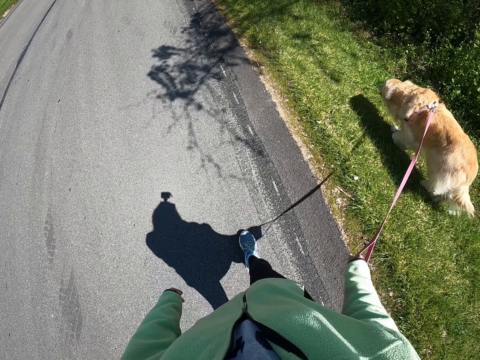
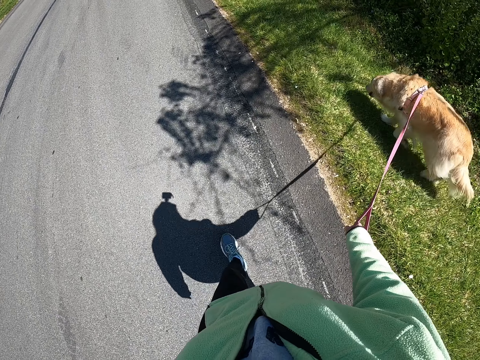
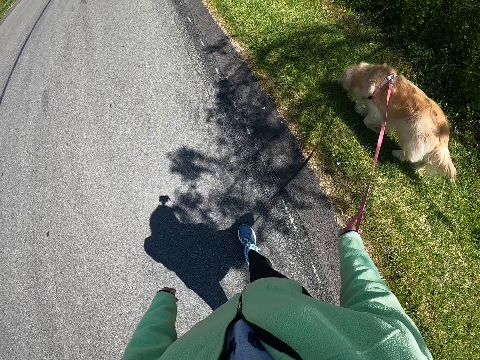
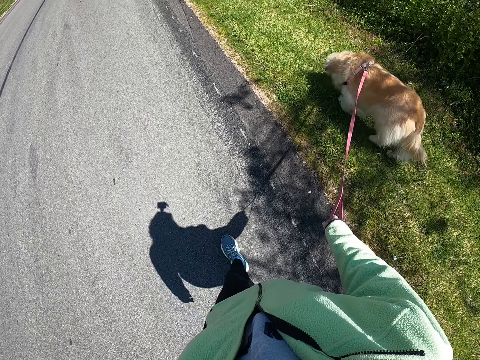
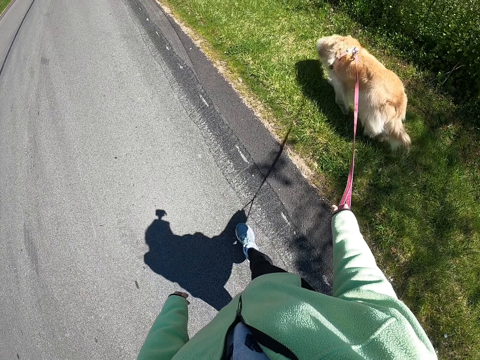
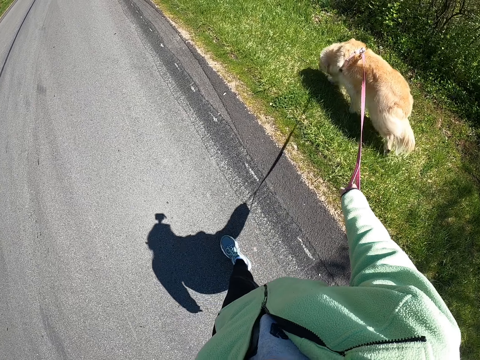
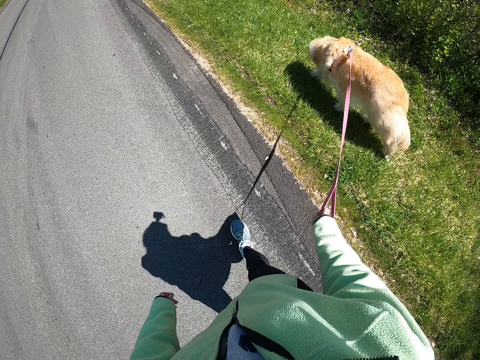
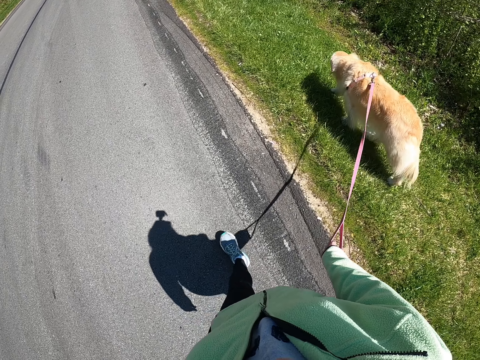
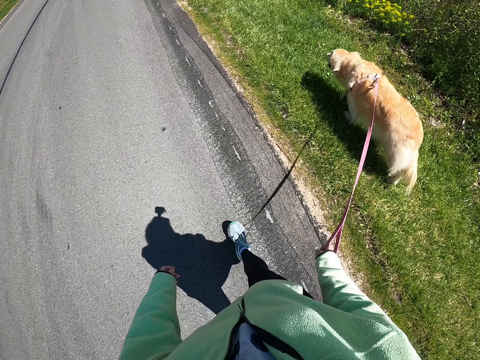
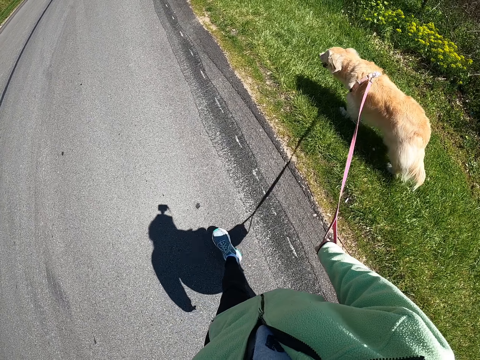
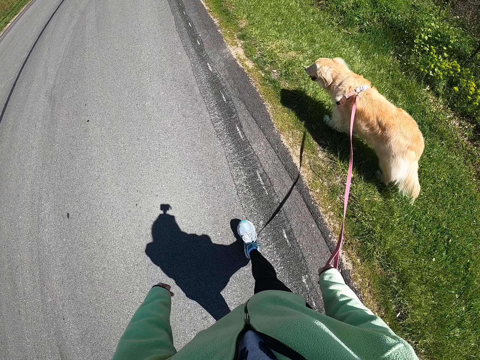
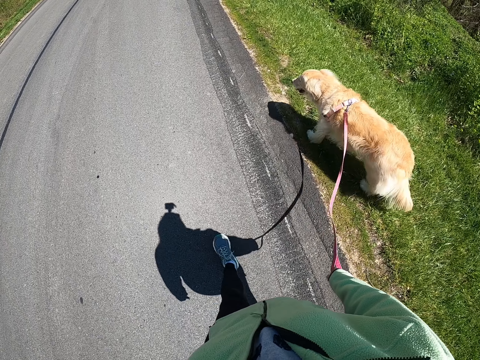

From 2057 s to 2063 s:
The camera wearer walks the dog along the road.

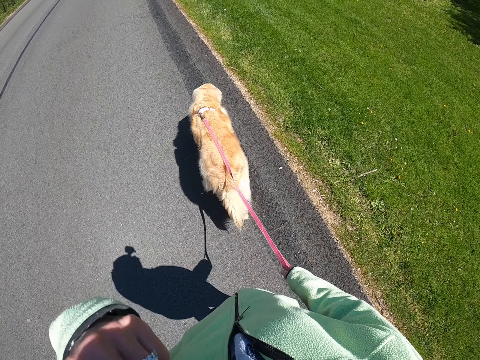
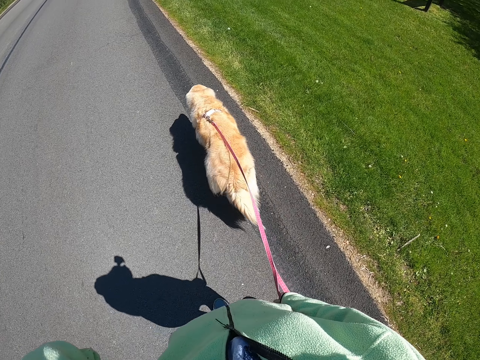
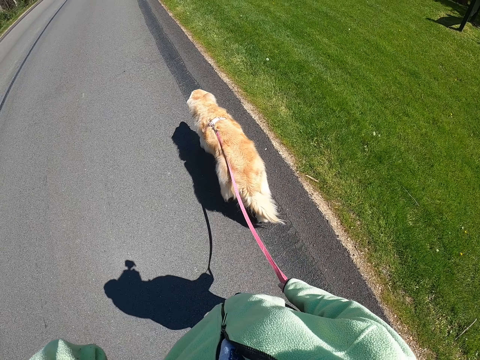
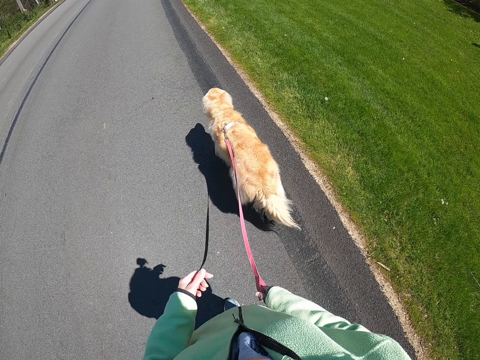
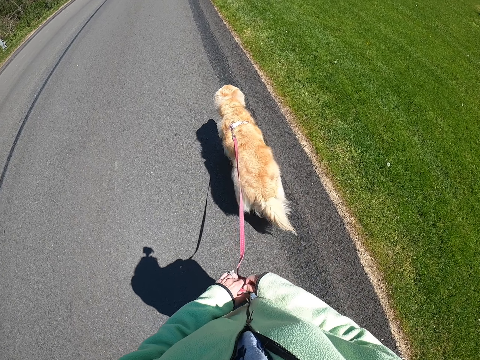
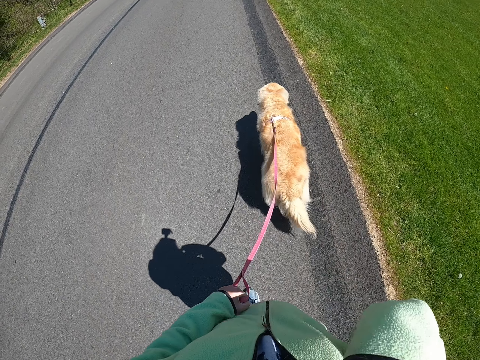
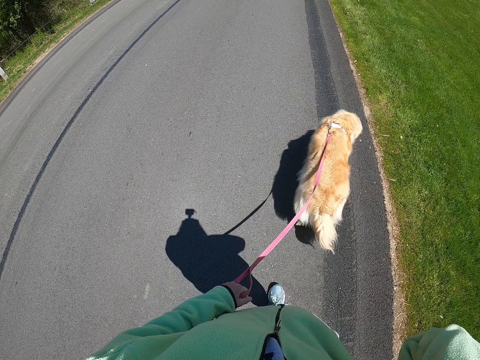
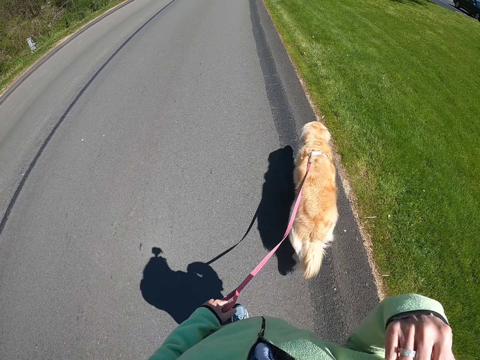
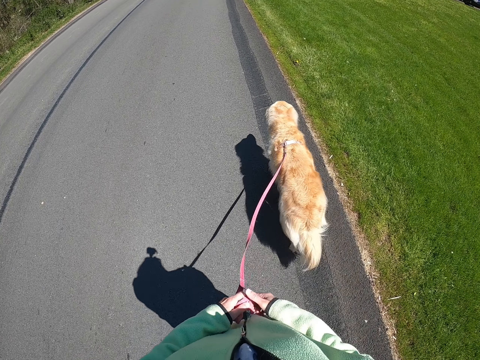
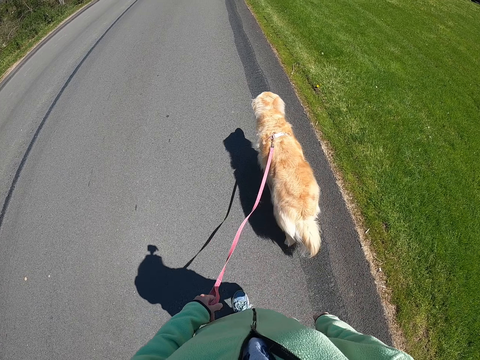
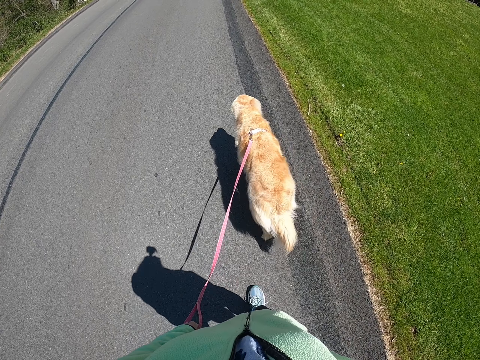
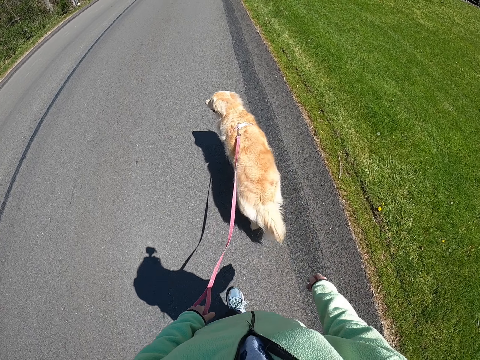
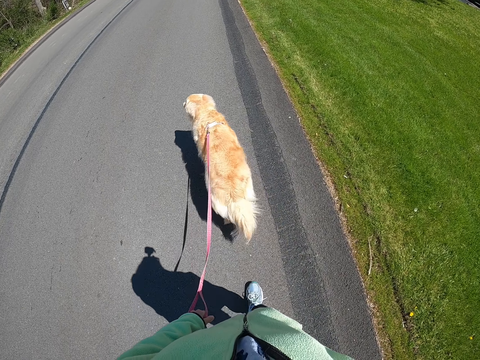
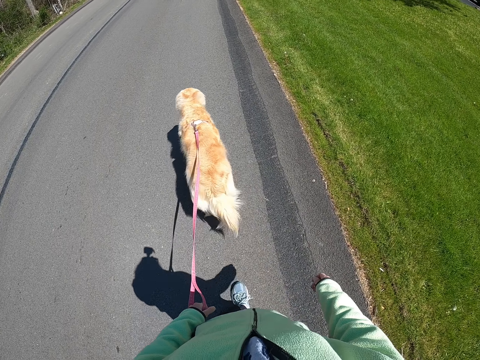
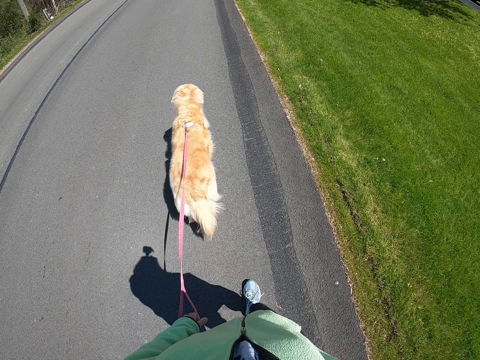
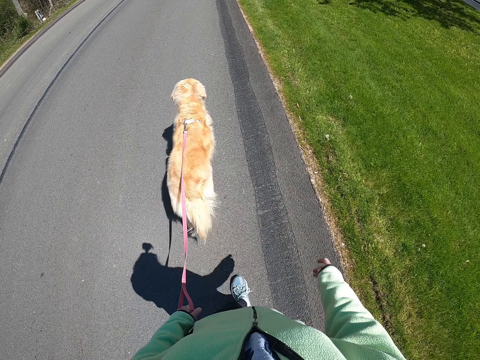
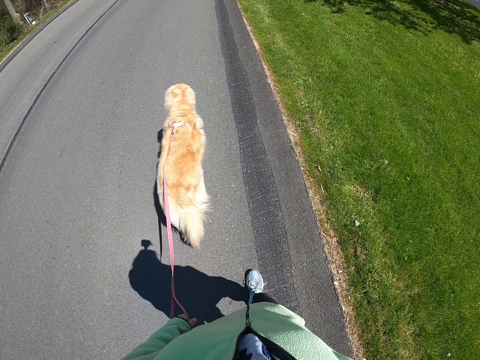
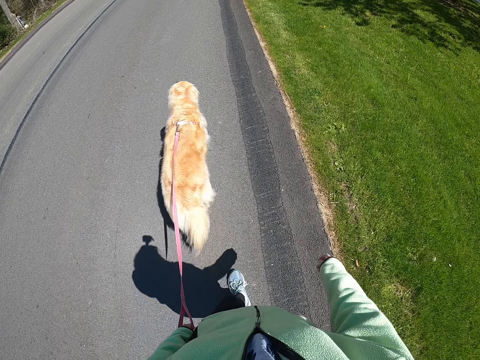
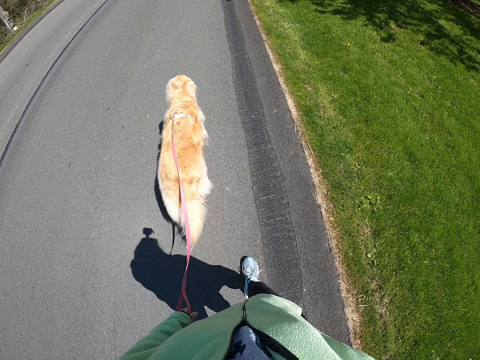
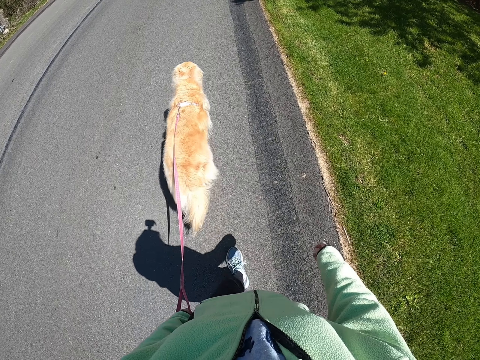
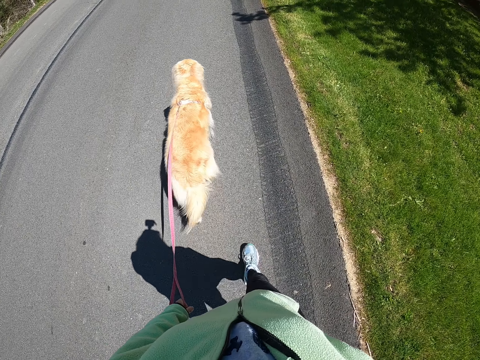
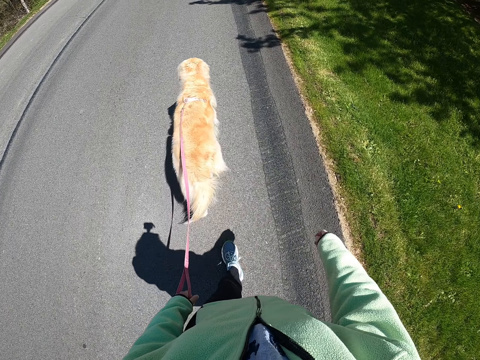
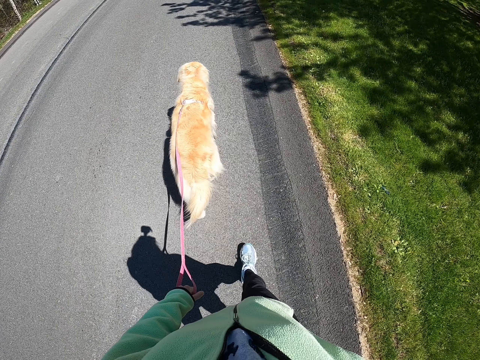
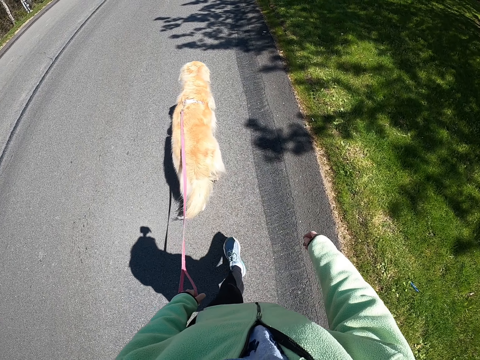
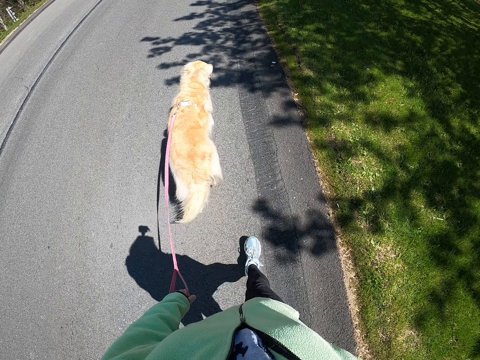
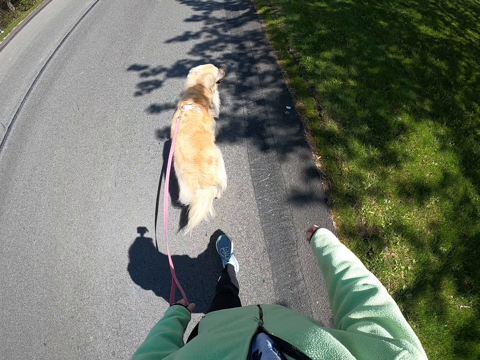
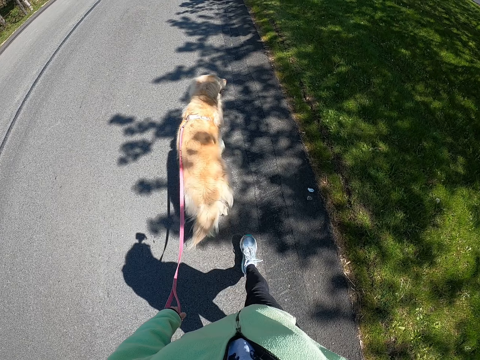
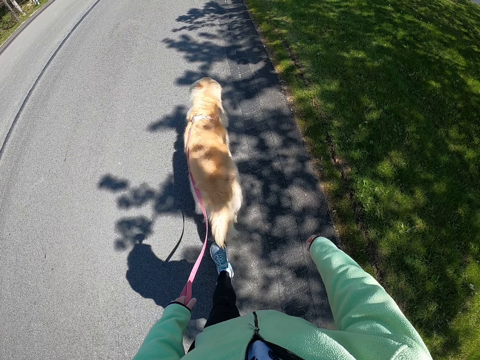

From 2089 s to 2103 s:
The camera wearer transfers the dog leash to her left hand. She walks the dog on the road.

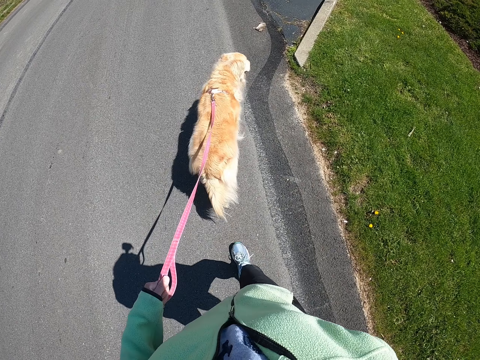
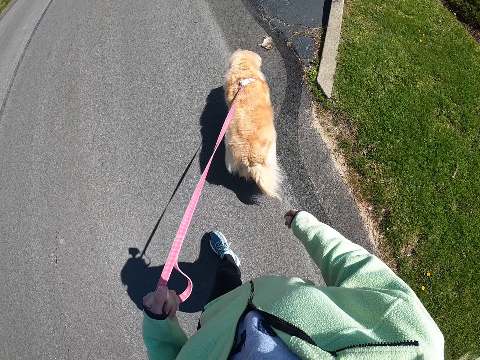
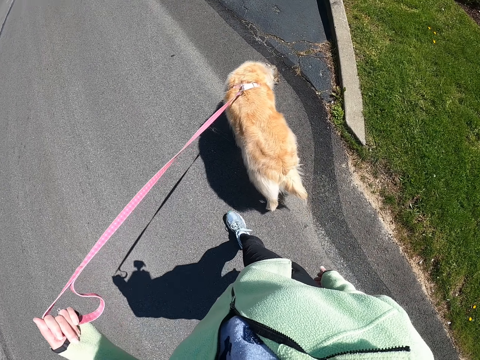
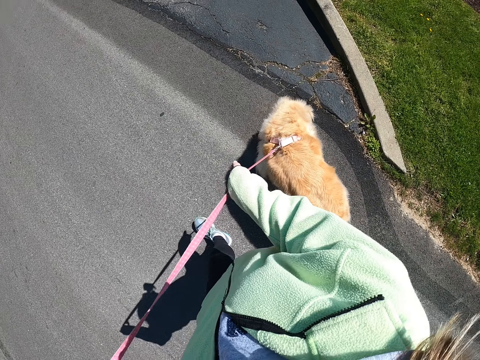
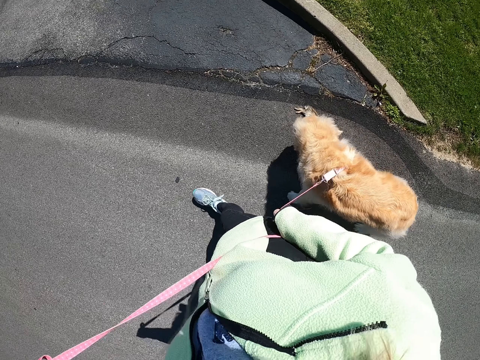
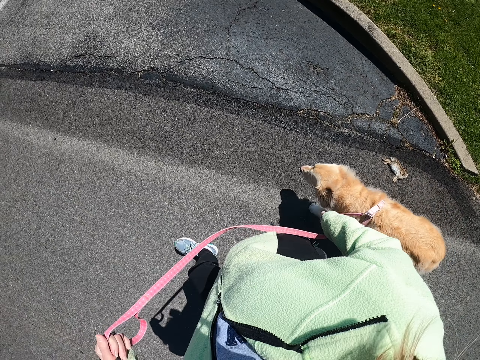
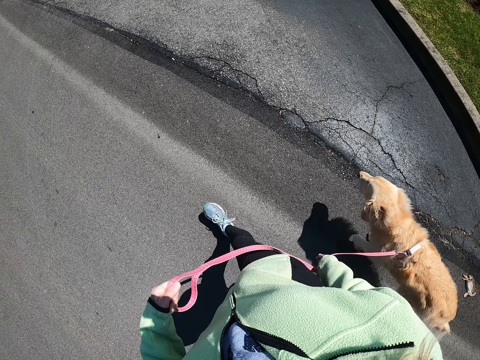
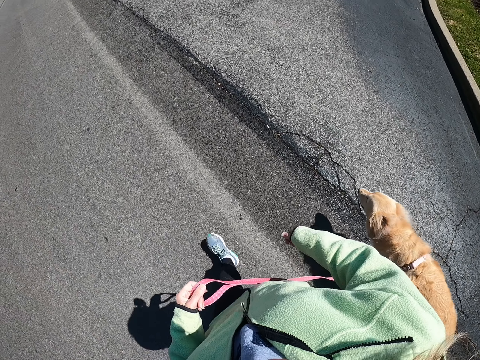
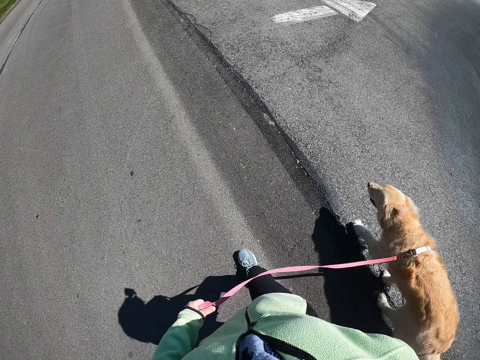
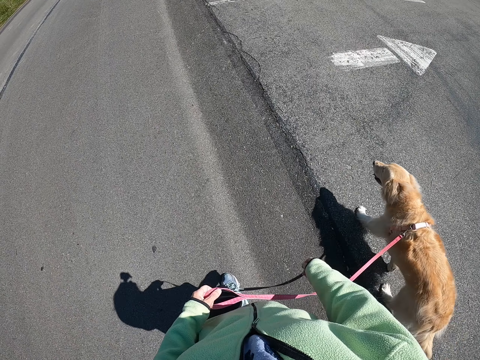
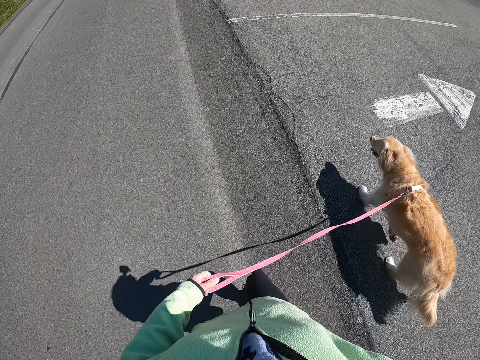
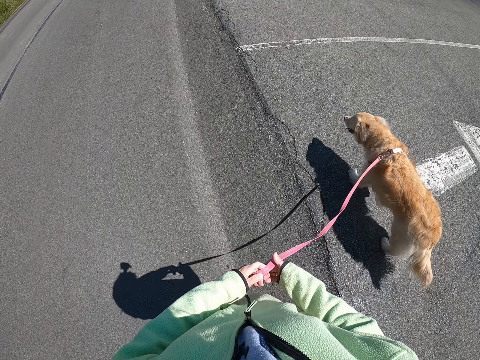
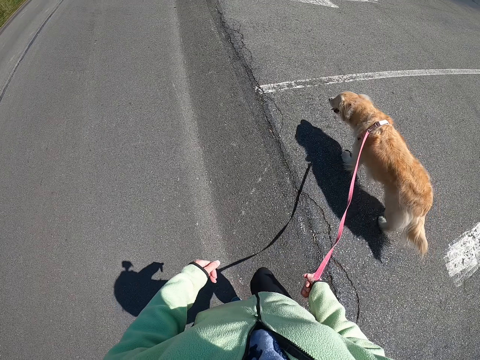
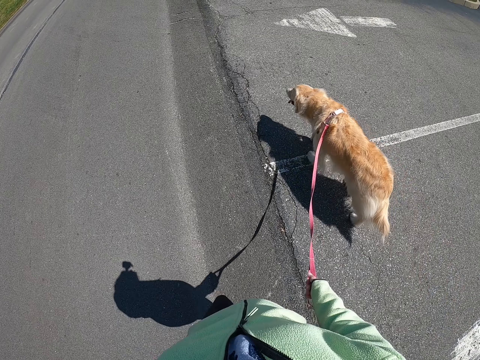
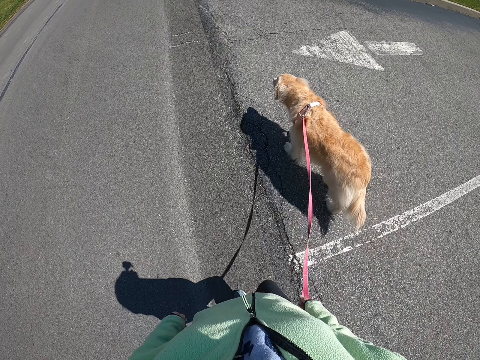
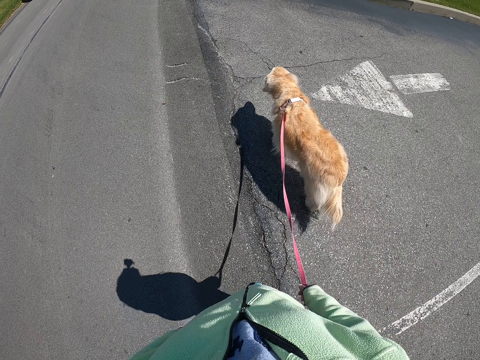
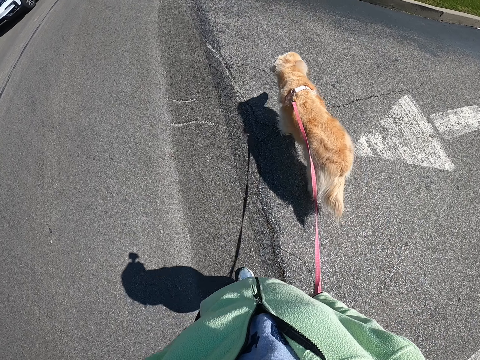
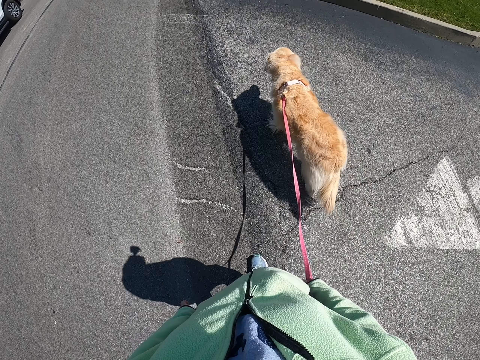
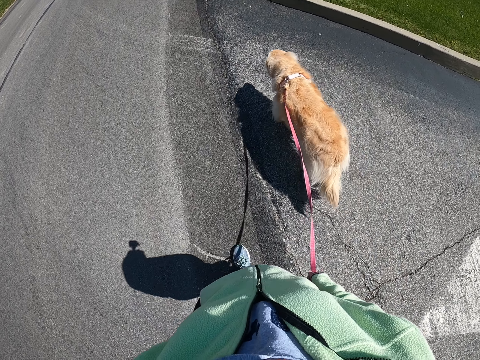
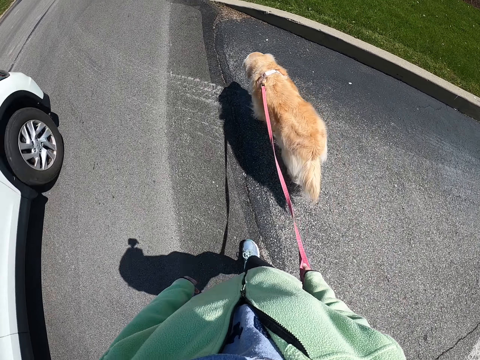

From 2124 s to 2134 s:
The camera wearer holds the dog leash with both hands. She holds the dog leash with her right hand.
